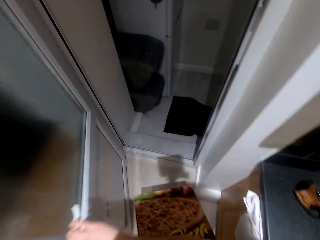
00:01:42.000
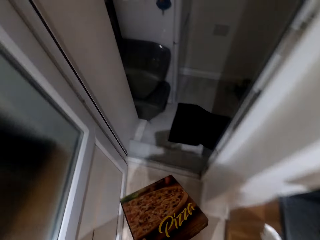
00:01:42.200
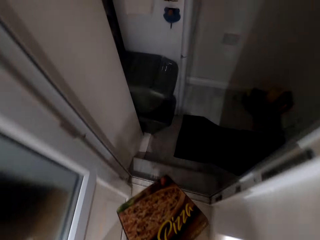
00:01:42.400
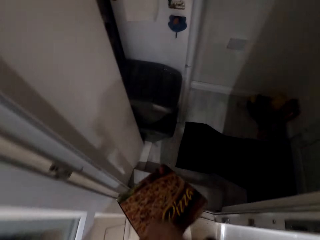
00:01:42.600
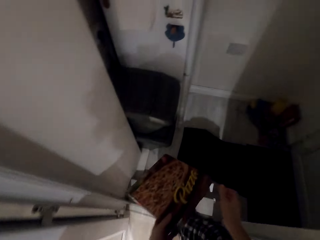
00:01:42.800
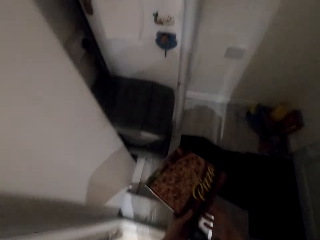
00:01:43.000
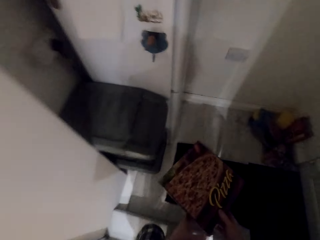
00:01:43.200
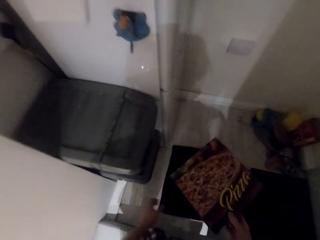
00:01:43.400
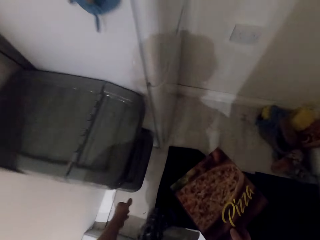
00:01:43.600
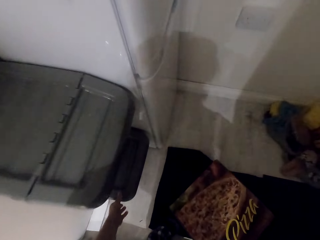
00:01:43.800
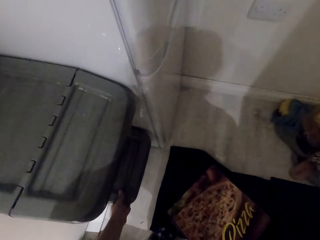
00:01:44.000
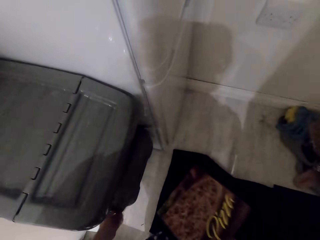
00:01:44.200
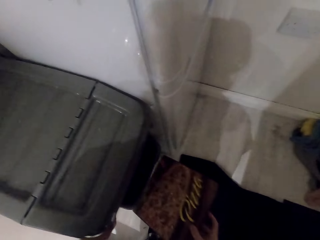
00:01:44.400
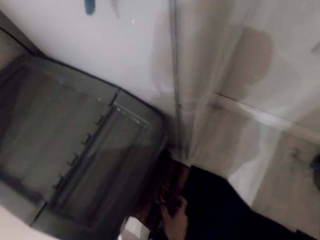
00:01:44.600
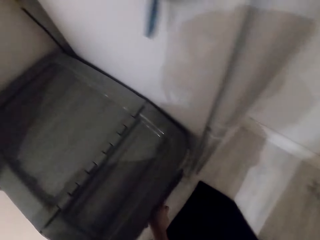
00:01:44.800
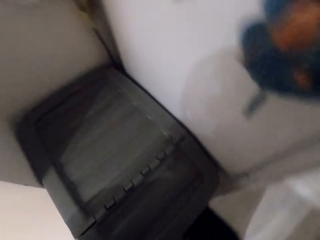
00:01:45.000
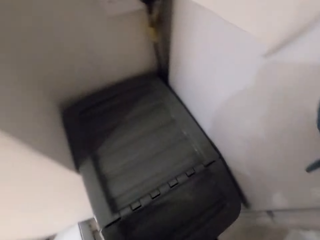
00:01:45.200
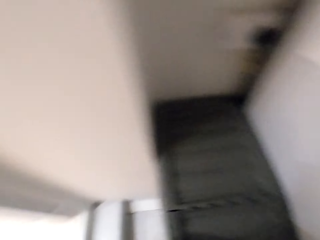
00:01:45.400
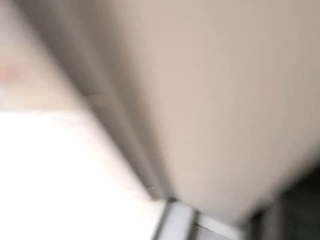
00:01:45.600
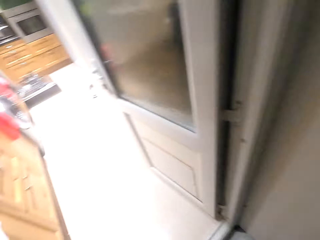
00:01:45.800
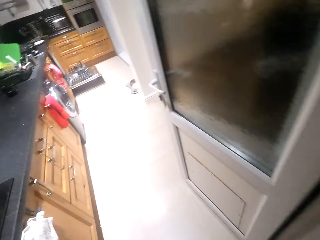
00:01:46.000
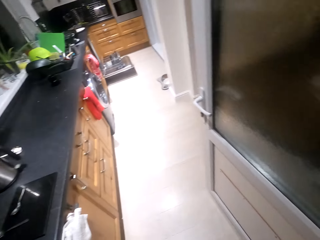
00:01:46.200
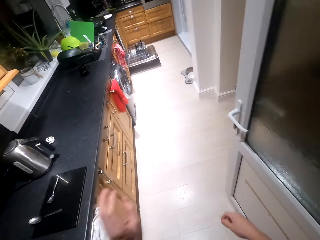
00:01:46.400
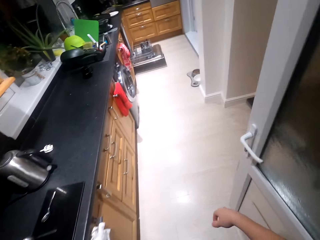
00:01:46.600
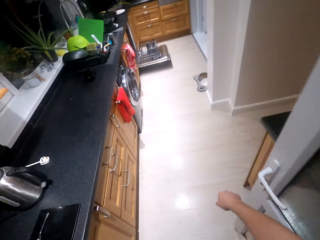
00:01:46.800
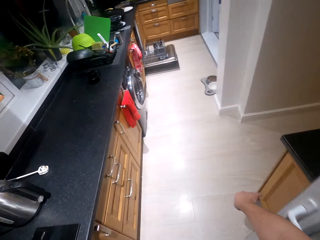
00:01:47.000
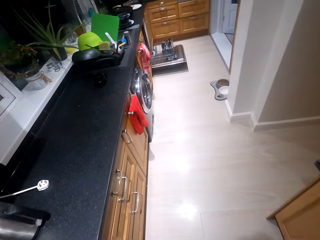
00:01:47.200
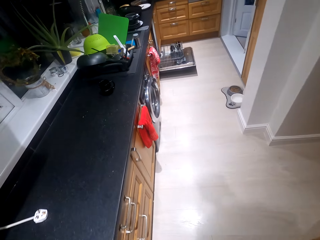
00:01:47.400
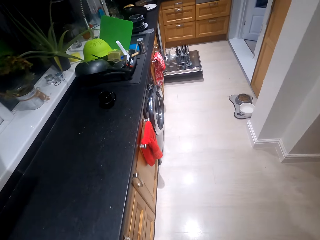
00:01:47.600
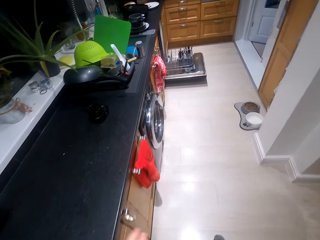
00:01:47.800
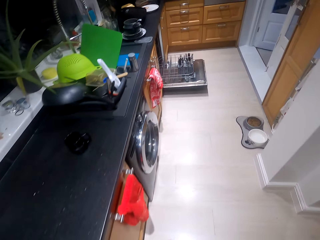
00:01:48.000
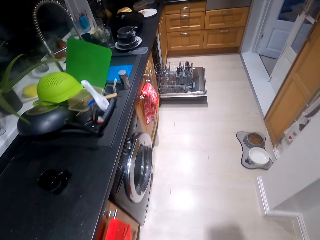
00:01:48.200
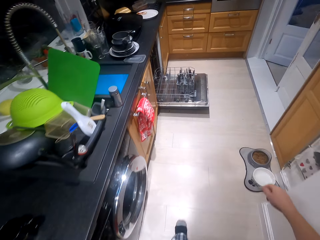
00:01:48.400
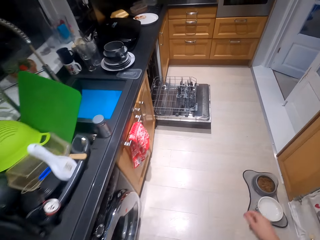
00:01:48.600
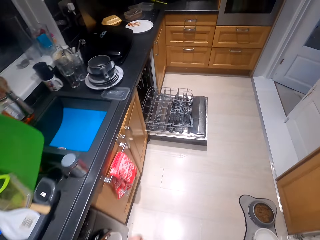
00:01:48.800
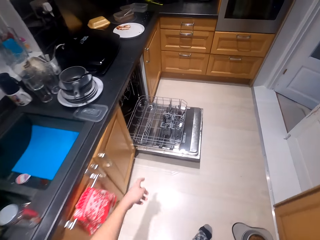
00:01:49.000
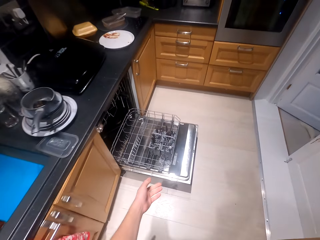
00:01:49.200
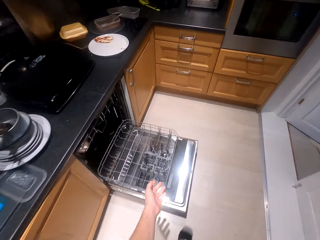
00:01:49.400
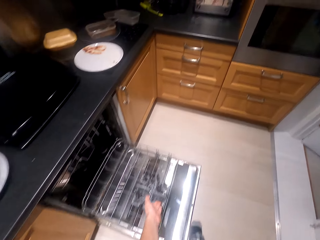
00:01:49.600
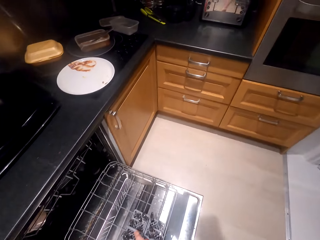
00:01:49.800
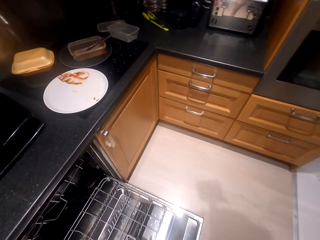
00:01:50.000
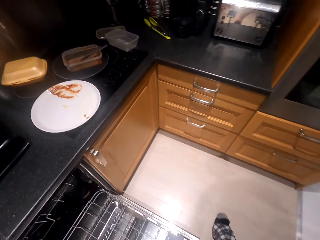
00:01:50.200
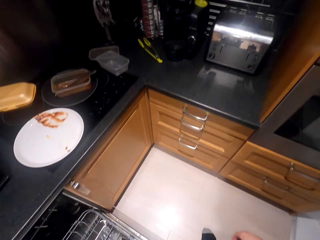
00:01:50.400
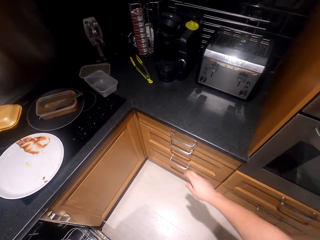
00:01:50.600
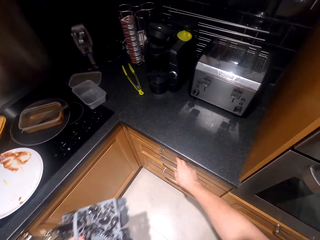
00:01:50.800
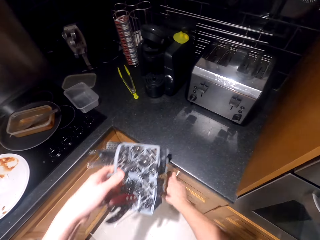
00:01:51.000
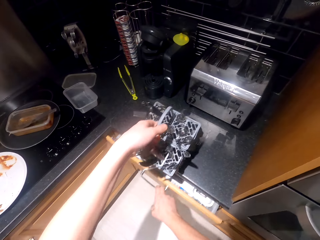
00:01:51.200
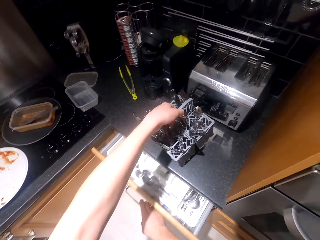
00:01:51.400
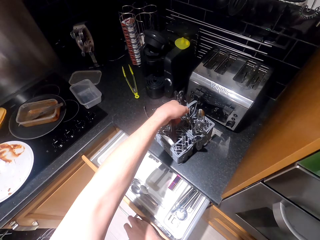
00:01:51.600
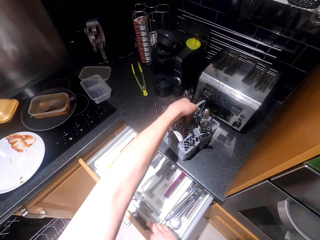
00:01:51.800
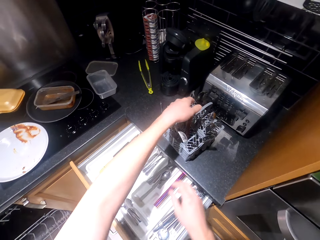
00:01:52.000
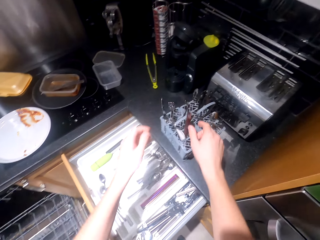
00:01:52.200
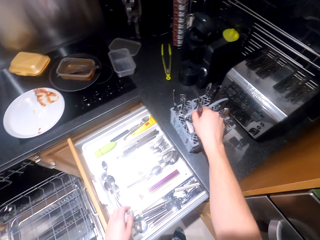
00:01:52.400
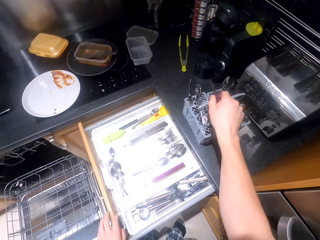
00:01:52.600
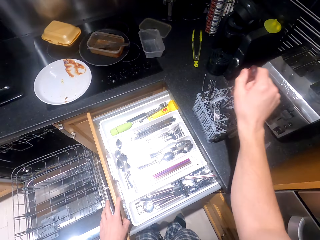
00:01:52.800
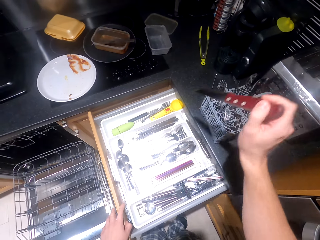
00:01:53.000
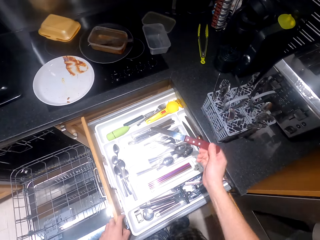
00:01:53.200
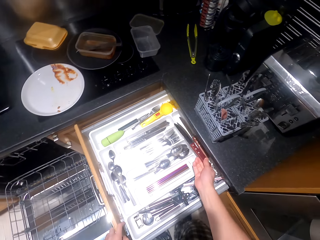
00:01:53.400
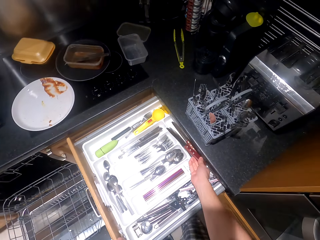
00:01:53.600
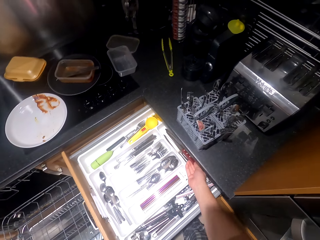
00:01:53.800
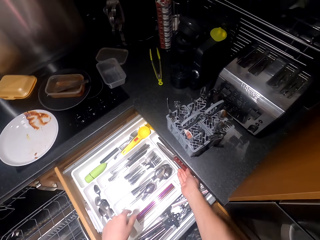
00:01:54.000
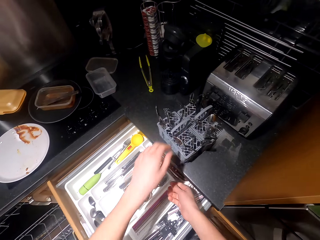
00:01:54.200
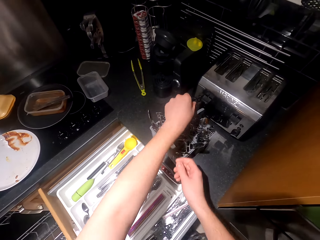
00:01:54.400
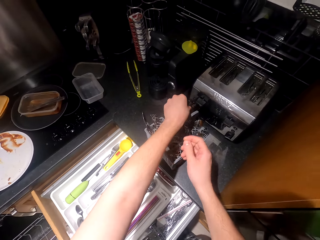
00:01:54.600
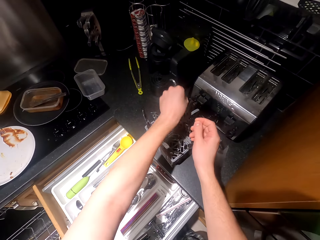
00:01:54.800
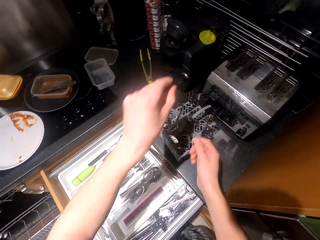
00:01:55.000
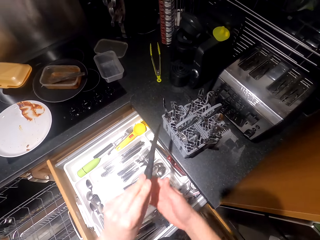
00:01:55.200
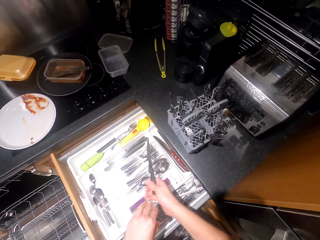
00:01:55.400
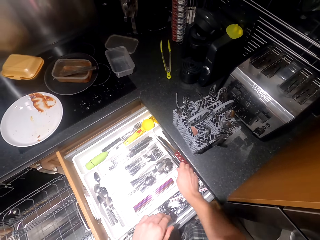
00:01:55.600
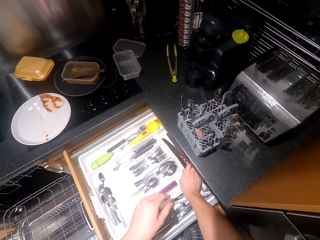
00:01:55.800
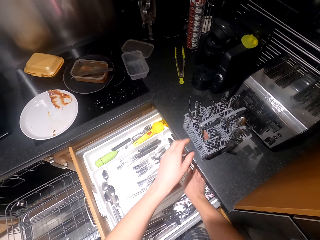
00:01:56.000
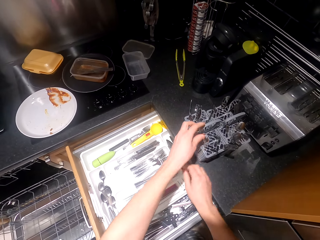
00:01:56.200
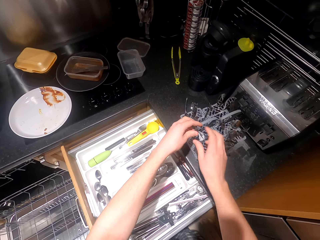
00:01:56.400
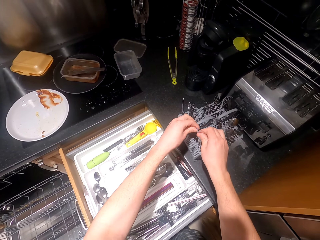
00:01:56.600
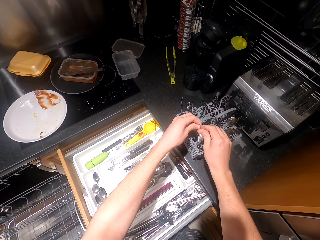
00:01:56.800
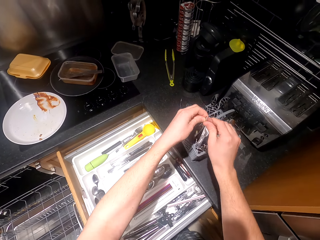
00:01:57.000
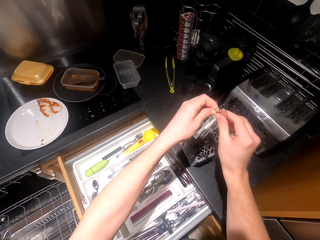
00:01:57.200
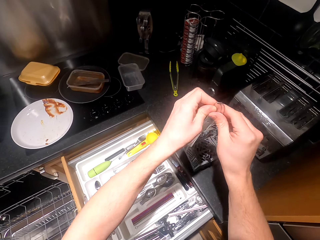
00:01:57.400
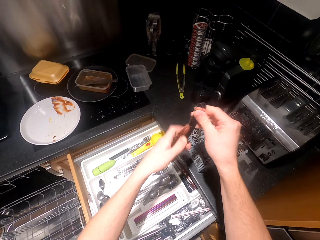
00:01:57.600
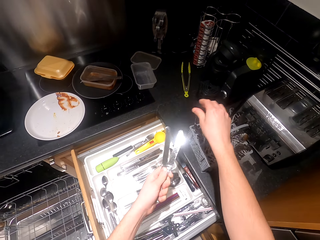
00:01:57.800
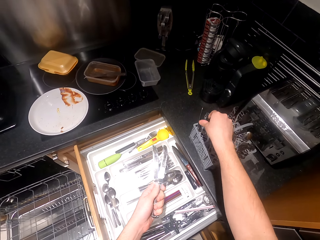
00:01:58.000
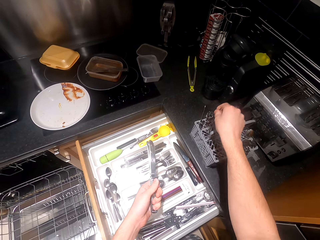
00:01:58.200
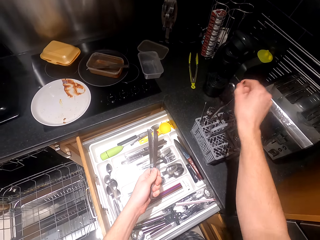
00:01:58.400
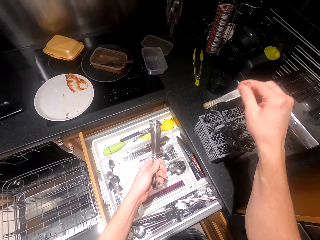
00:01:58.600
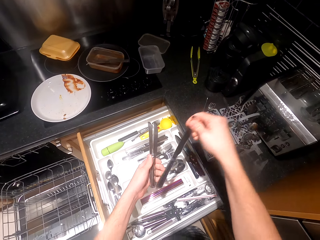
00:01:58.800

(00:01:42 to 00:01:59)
The camera wearer enters through the door. They dispose of the box in the dustbin. They walk. They pick up the cutlery rack. They walk. They open the drawer. They put the cutlery rack on the kitchen surface. They arrange the cutleries in the drawer. They put knives in the drawer.

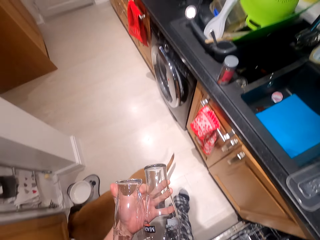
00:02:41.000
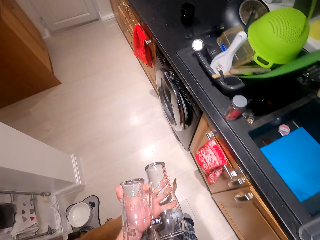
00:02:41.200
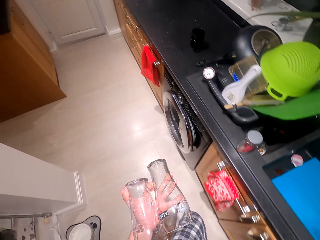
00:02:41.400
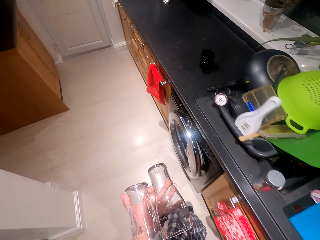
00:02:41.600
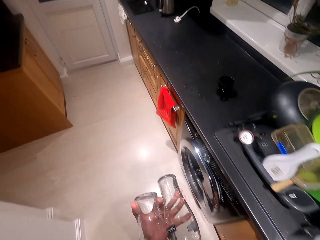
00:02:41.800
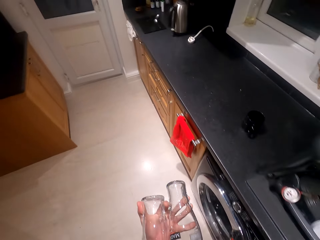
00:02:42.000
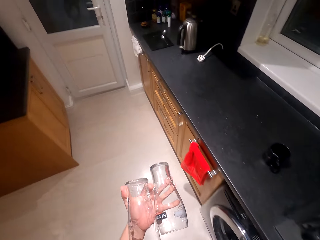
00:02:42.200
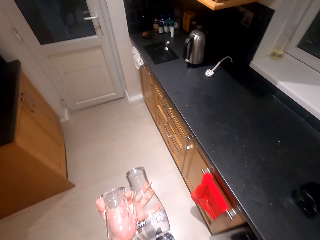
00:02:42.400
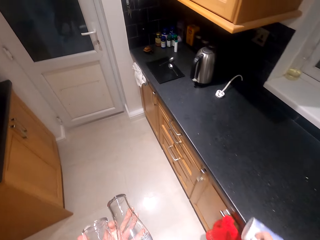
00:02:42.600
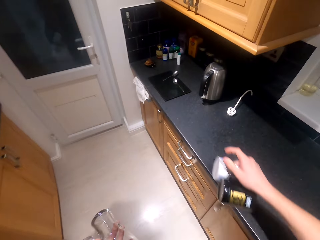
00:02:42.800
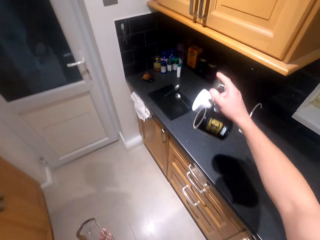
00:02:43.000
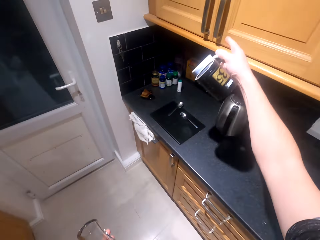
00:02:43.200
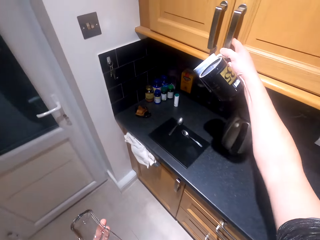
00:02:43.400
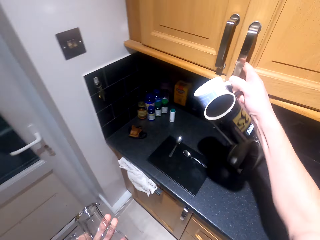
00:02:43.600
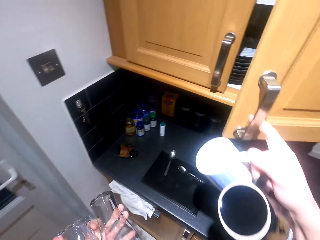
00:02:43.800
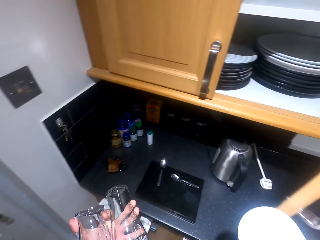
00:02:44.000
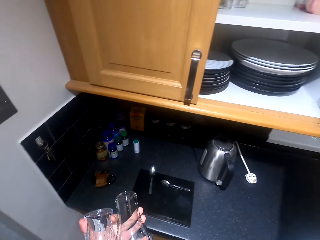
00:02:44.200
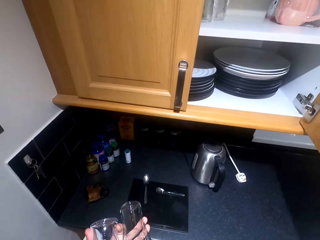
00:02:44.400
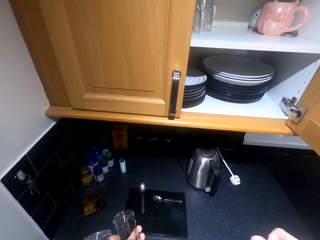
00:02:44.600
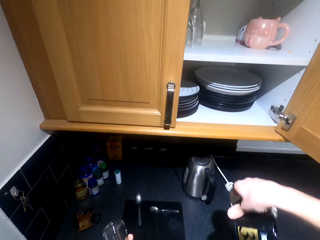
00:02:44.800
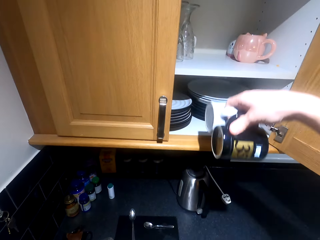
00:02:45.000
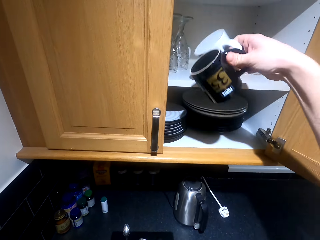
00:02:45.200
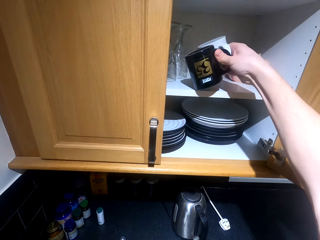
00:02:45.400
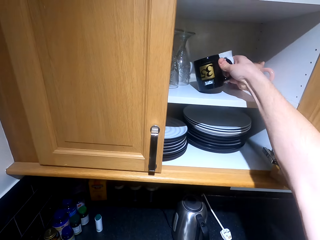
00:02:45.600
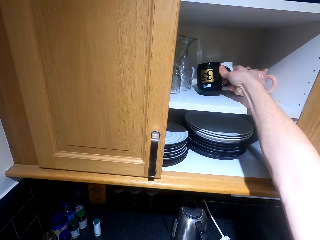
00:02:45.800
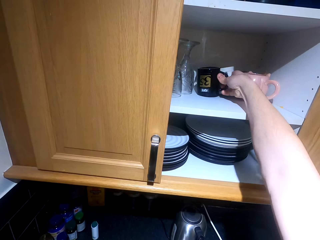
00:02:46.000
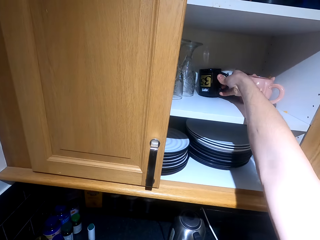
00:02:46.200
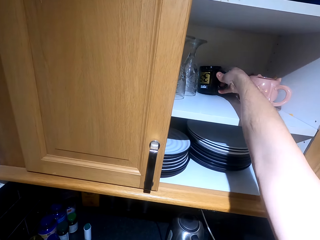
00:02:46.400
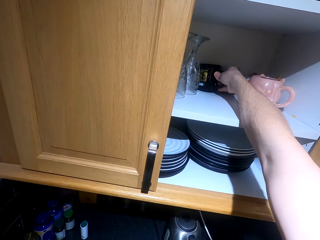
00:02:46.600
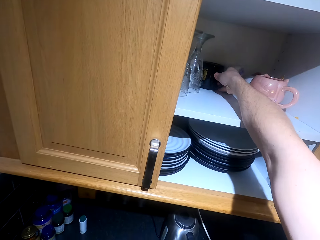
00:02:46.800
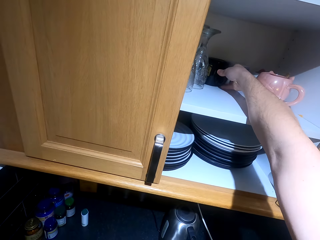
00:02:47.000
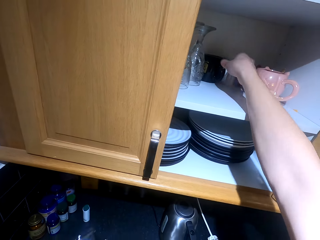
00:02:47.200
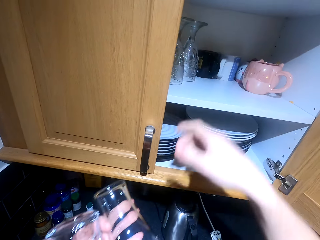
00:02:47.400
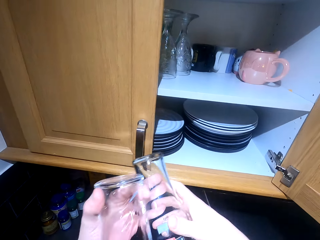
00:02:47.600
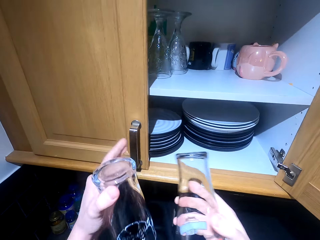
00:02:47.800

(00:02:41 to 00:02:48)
The camera wearer moves around. They open the cabinet. They put the cups in the cabinet.
